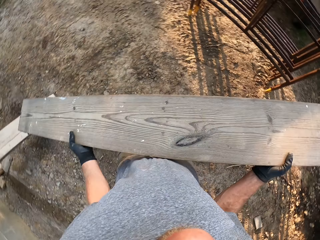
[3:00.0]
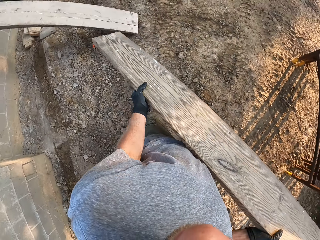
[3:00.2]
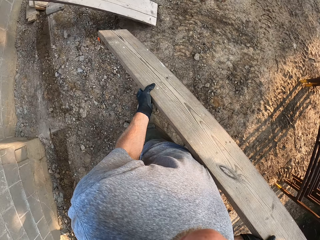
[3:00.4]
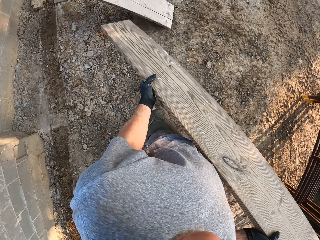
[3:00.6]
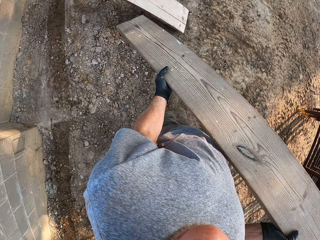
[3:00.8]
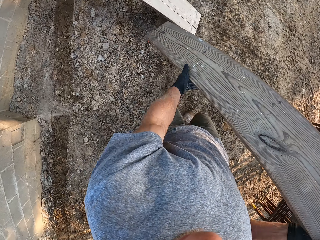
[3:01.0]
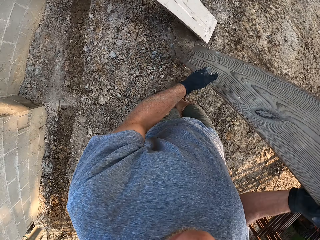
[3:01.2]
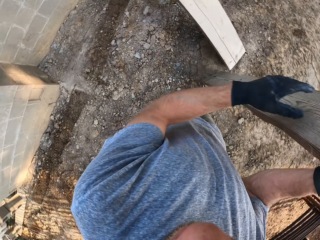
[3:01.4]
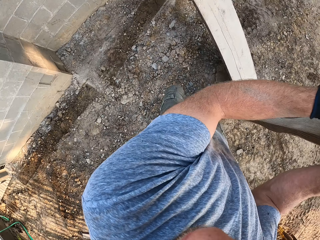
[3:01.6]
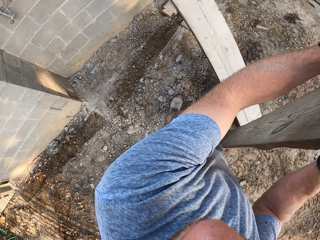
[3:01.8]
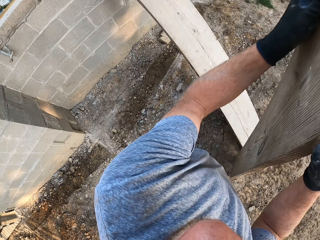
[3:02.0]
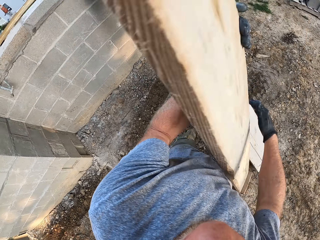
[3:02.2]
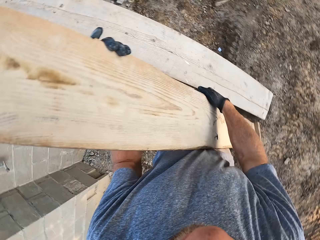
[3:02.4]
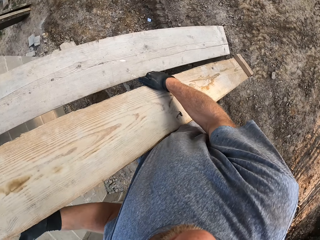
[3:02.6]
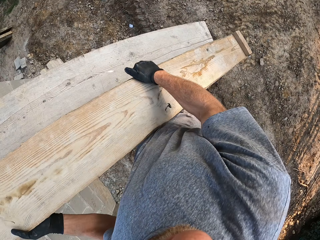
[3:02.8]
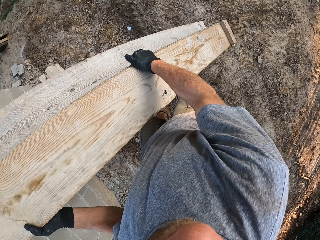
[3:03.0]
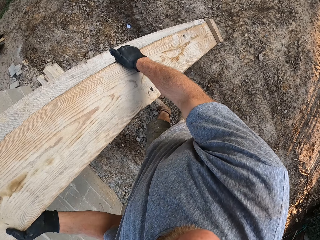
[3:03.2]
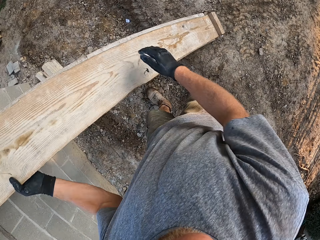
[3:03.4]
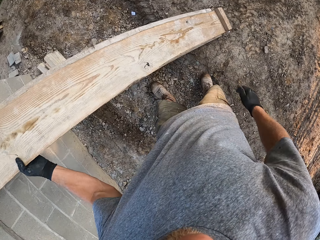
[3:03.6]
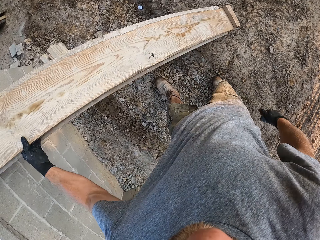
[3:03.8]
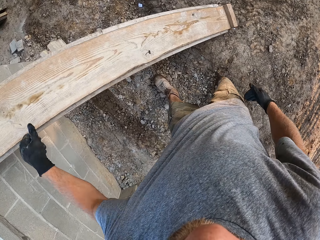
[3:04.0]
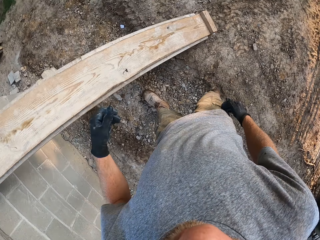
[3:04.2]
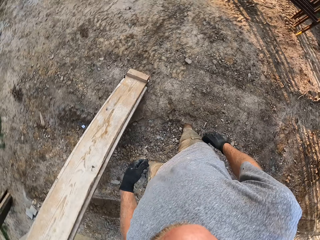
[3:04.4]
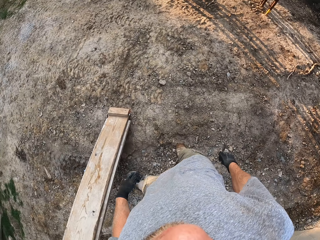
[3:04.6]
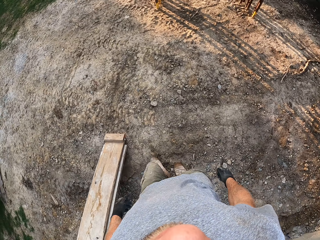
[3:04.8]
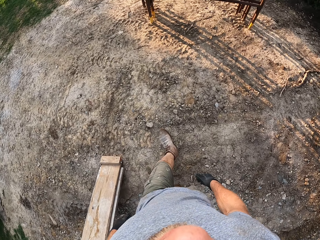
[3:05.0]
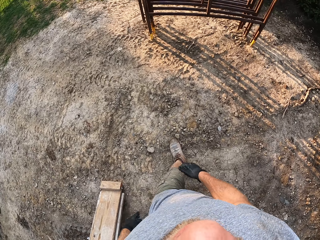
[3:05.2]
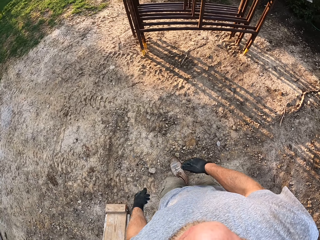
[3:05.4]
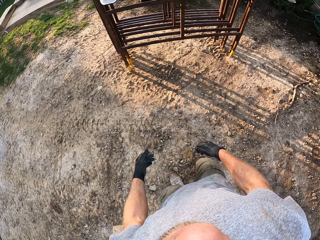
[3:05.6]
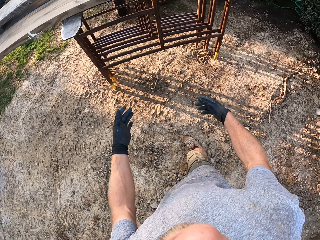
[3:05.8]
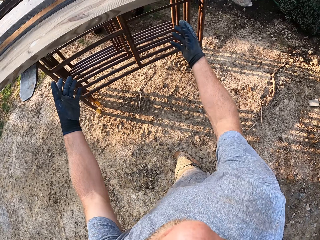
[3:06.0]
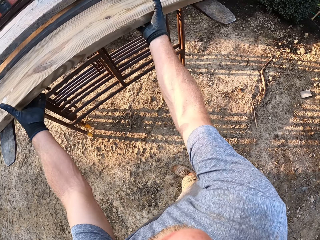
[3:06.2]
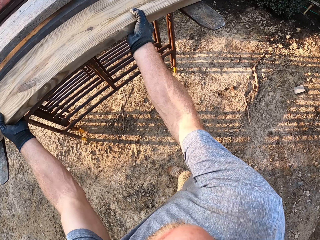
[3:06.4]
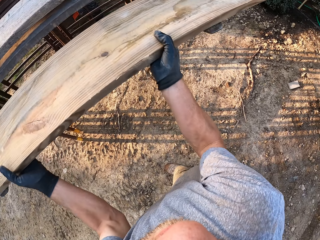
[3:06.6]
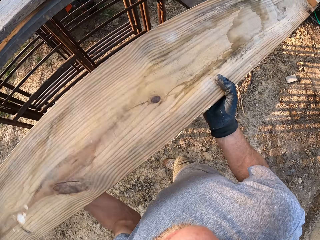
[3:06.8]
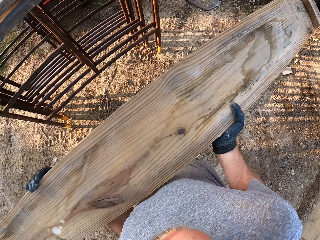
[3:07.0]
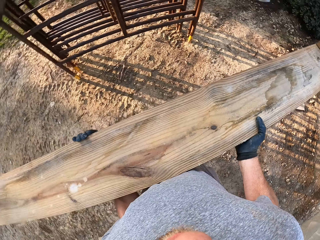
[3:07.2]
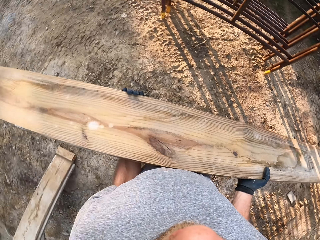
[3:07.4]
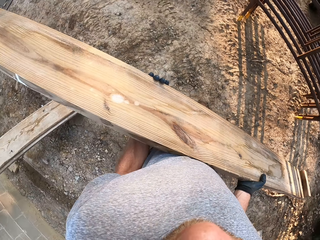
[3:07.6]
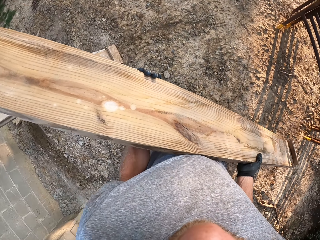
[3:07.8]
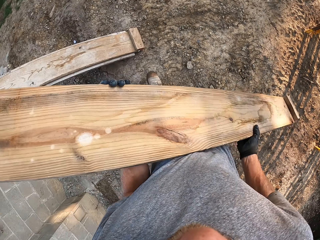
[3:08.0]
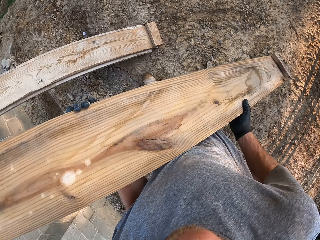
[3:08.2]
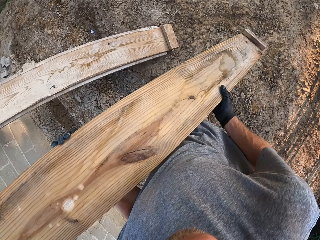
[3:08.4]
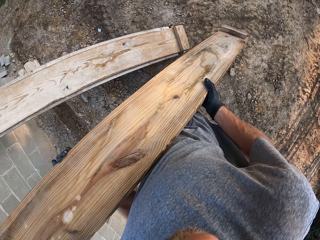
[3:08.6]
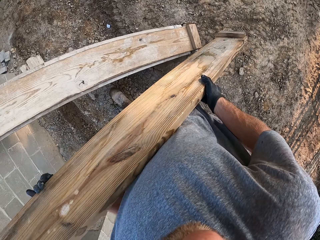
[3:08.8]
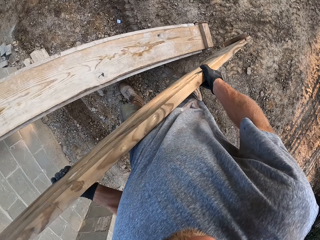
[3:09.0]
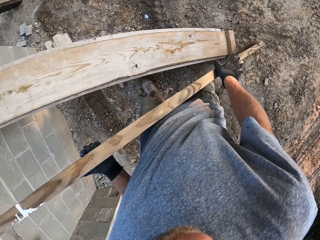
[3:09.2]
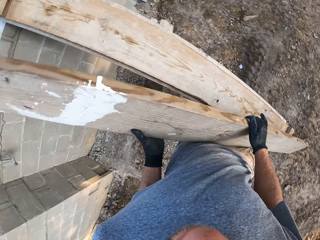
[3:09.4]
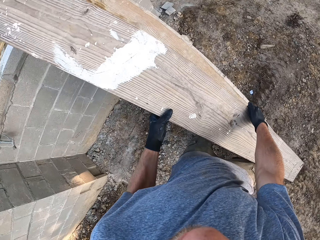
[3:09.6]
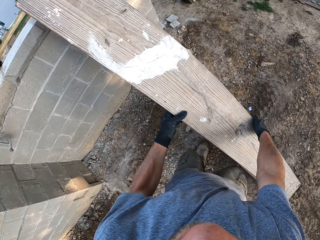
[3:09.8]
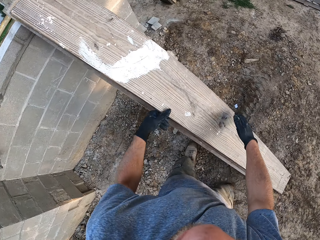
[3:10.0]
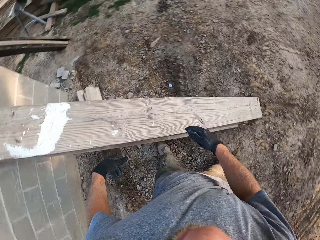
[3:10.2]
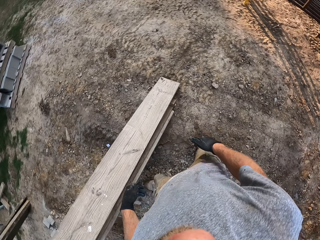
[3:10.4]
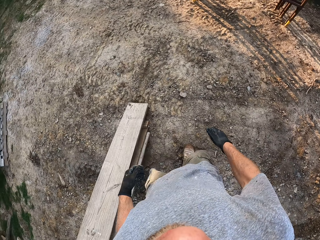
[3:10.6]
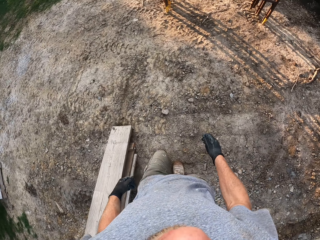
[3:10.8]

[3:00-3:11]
The camera wearer places the timber on the other pieces of timber against a wall. They walk in the workshop. They pick another piece of timber from the other pieces of timber on the tractor fork. They carry the timber and place the timber on the other pieces of timber against the planks on the wall.

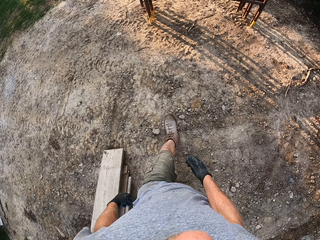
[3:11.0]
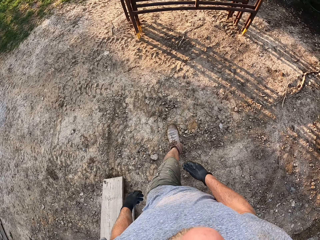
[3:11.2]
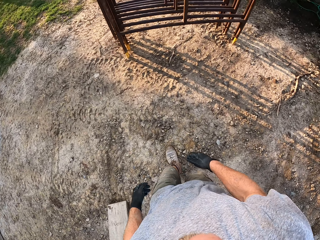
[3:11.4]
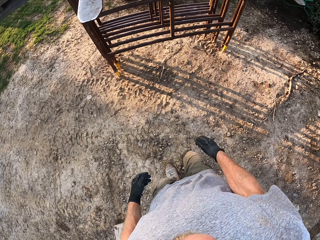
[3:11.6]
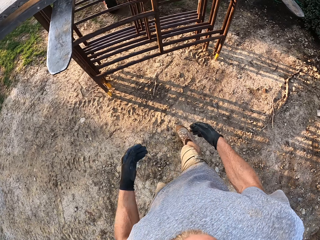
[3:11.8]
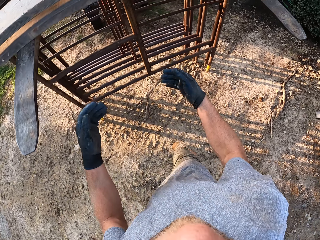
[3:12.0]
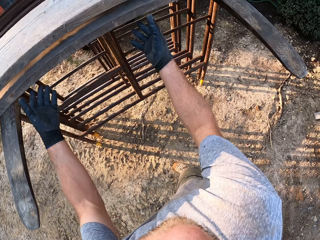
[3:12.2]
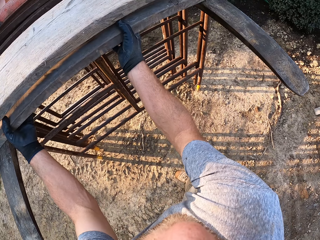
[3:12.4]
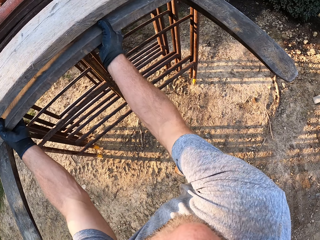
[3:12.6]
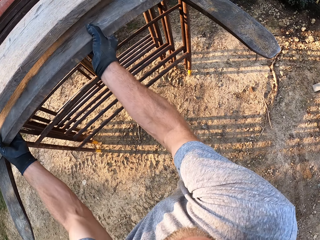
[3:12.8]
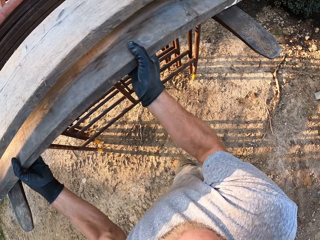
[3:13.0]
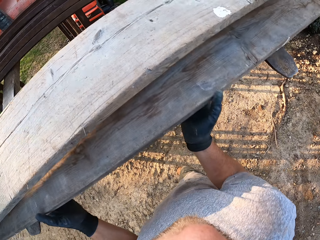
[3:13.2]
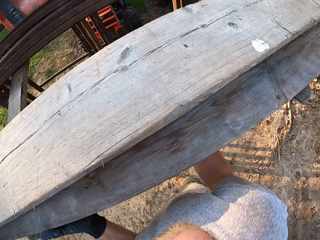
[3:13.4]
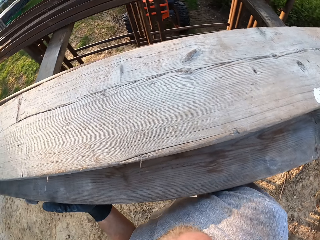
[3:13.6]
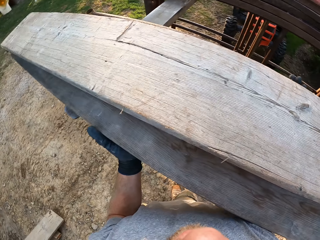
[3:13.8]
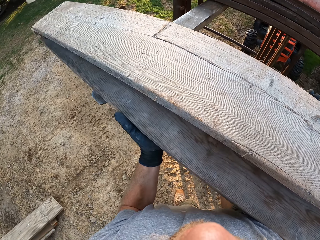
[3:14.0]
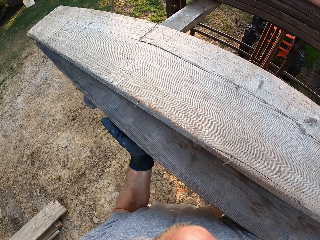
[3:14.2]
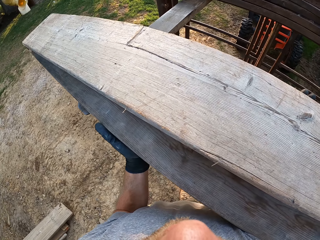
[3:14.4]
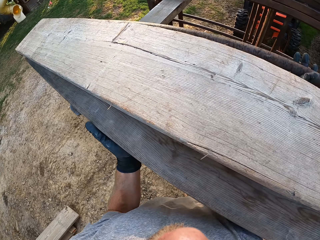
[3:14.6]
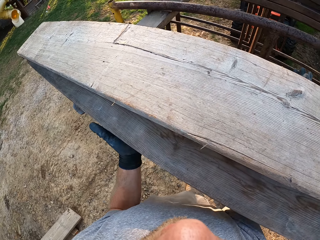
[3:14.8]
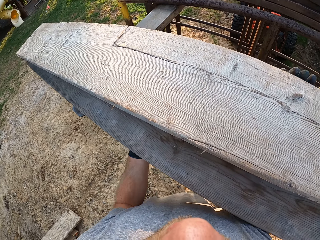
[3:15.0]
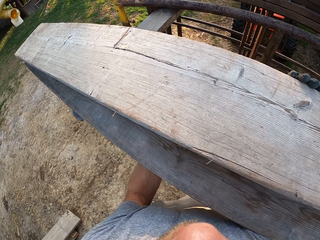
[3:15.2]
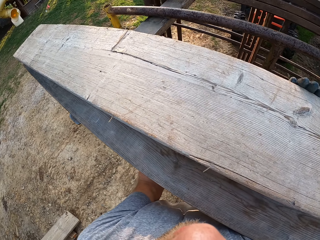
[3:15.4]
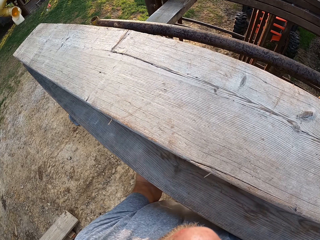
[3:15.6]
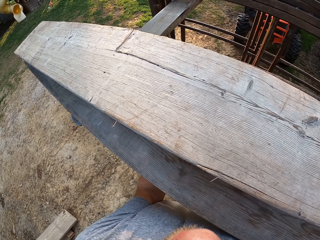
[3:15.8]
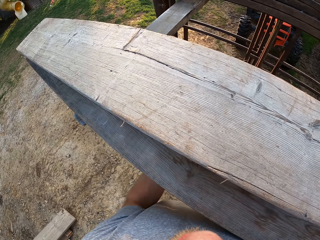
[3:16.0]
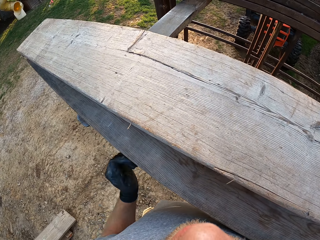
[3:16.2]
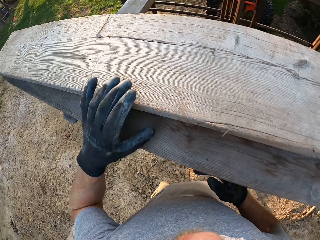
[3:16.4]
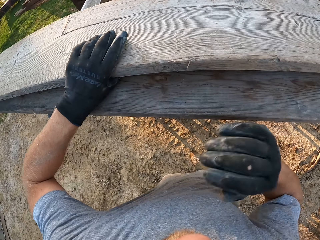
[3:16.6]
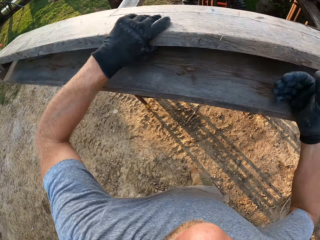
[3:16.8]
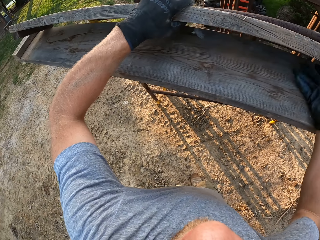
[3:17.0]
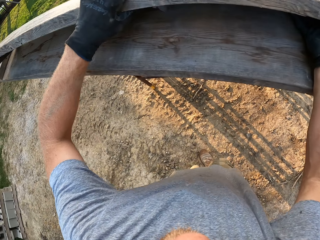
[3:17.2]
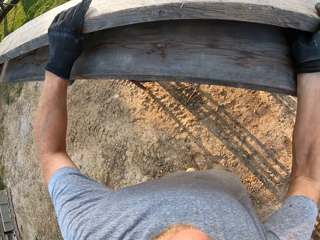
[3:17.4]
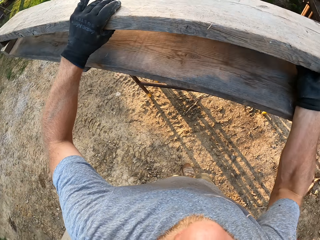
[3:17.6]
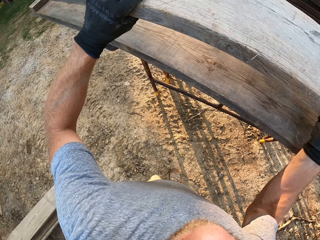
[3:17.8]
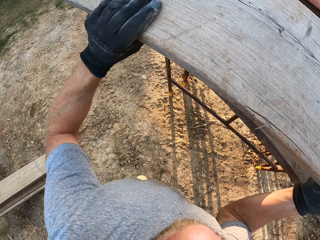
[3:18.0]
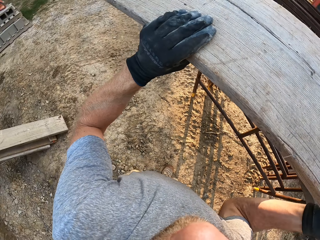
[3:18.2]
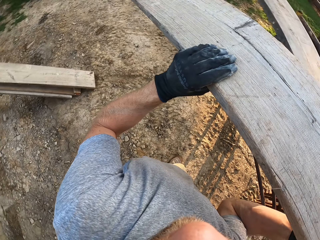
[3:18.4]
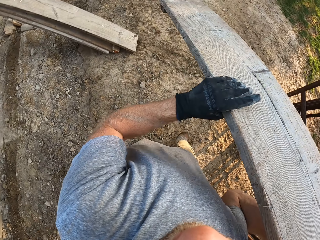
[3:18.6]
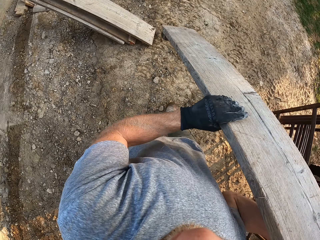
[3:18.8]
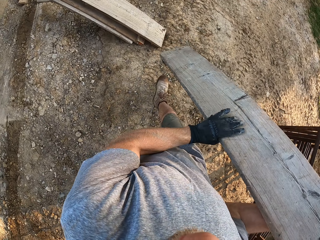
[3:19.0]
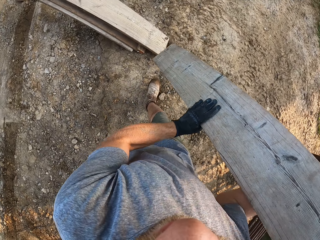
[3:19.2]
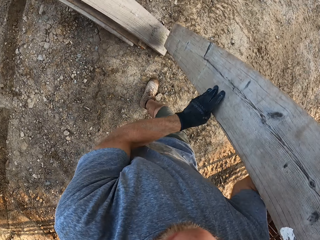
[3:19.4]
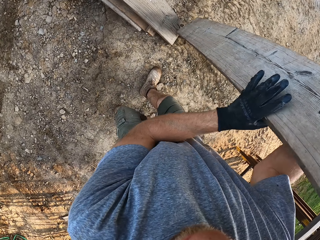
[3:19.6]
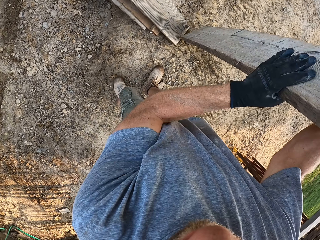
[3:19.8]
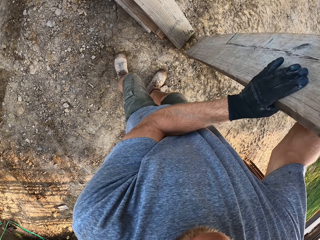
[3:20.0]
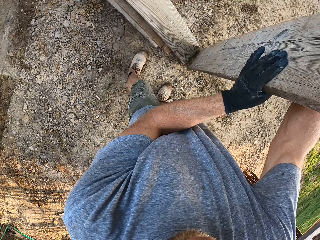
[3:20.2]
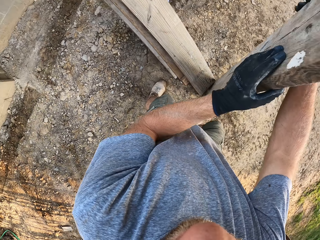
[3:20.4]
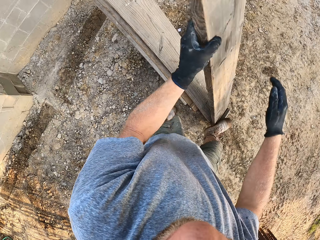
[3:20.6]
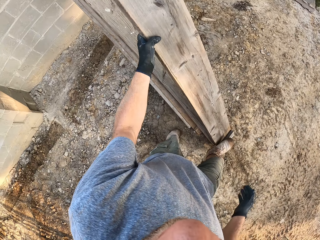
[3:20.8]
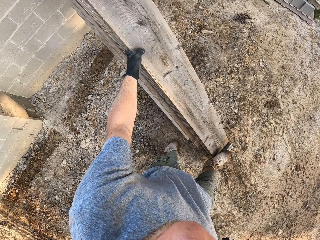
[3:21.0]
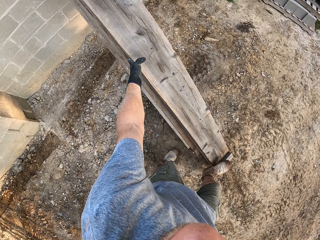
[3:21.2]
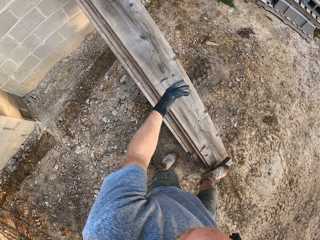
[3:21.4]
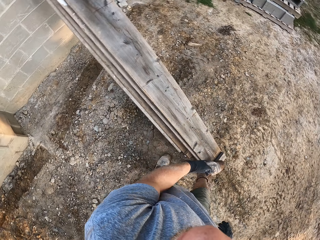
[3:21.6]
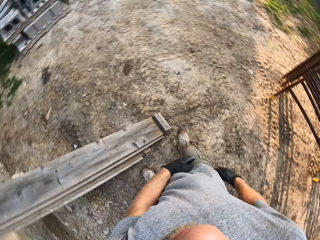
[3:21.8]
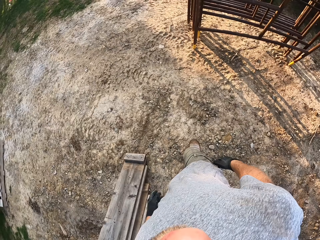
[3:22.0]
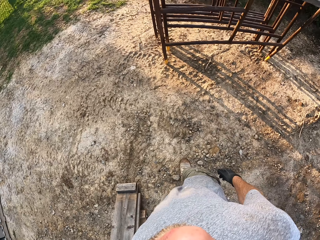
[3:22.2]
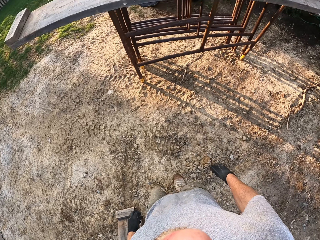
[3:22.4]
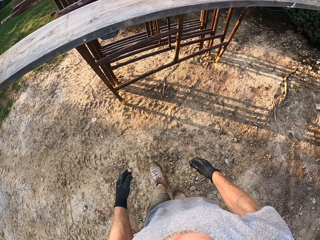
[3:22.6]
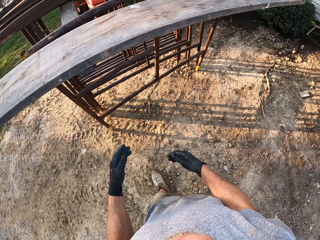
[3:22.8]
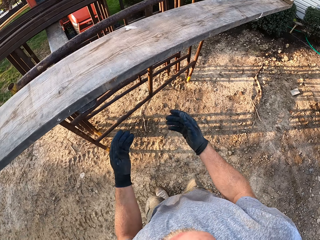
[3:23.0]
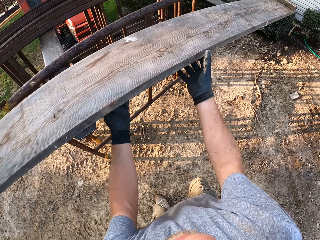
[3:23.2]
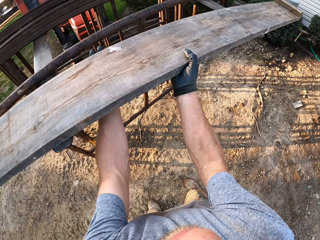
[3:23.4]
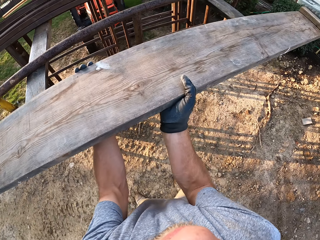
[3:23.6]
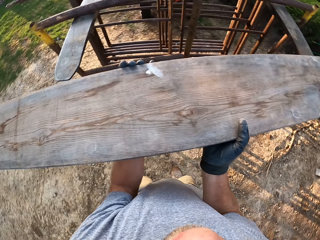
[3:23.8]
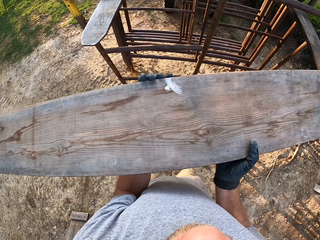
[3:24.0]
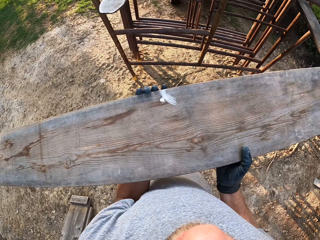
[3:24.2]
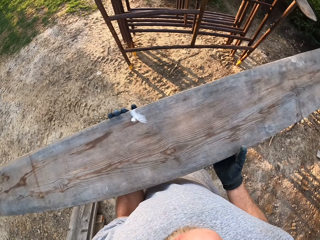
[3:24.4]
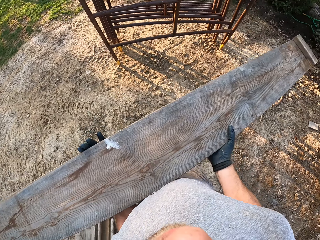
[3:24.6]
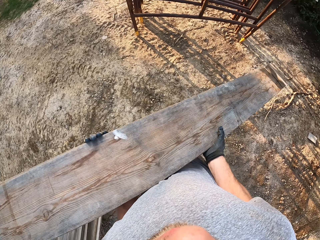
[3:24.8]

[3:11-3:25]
The camera wearer walks in the workshop. They pull two planks on the tractor fork. They pick a piece of timber from a rack. They push back an iron rod on the tractor fork. They carry the timber and place the timber on the other pieces of timber against the planks on the wall. They walk in the workshop. They pick a piece of timber from the rack and carry the timber.
